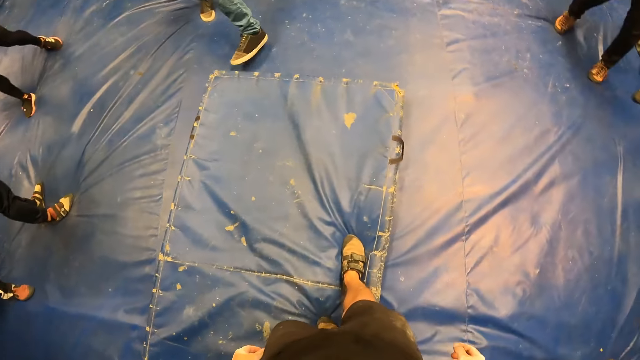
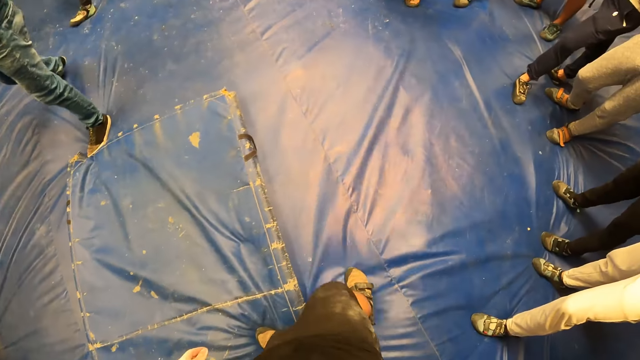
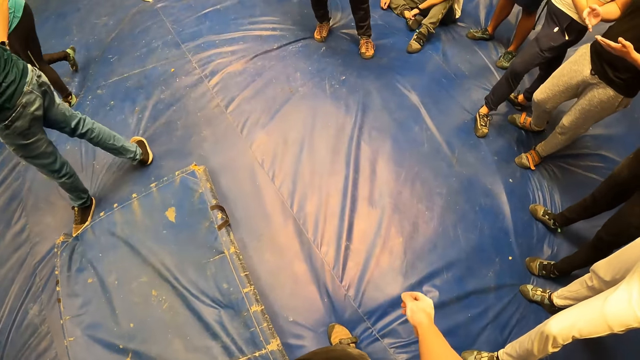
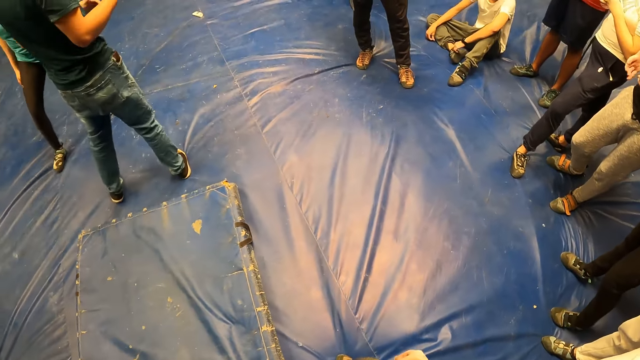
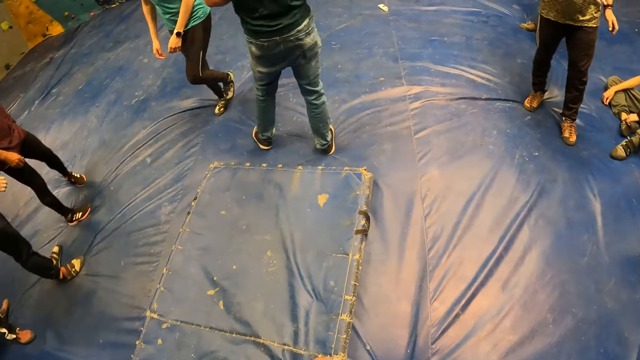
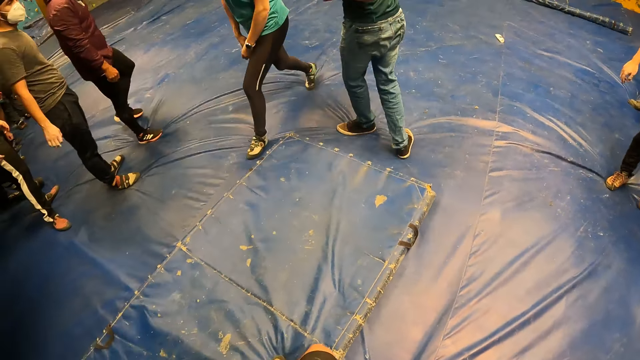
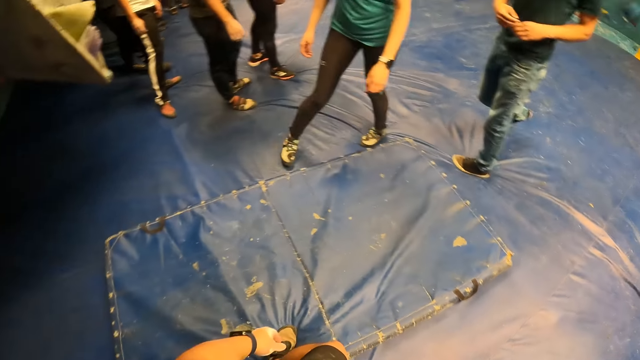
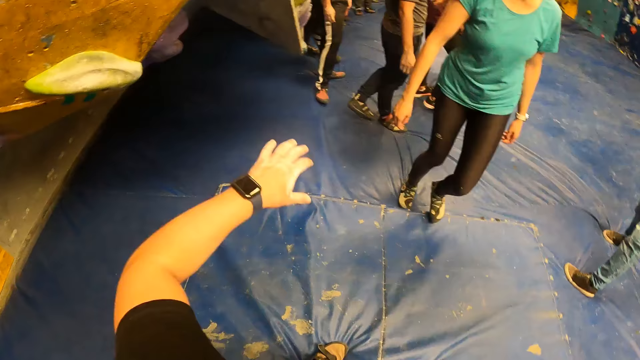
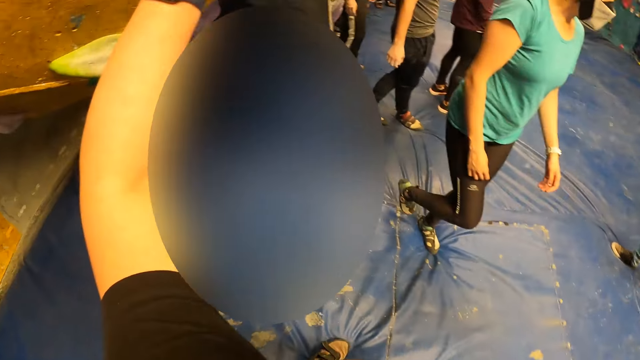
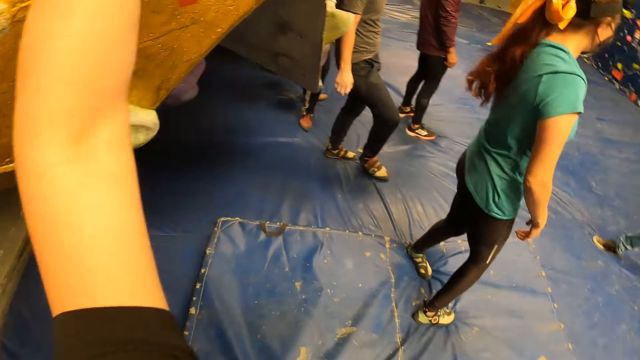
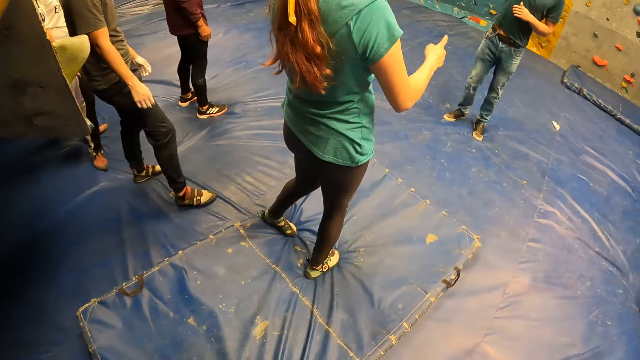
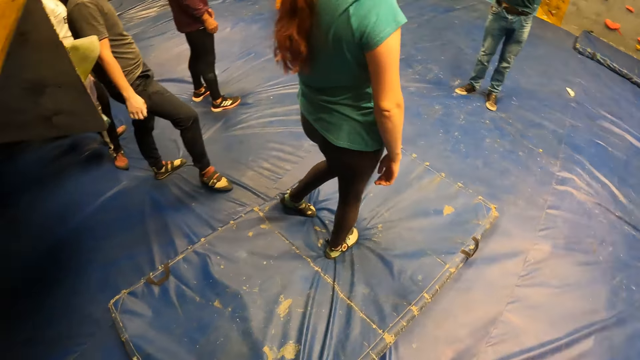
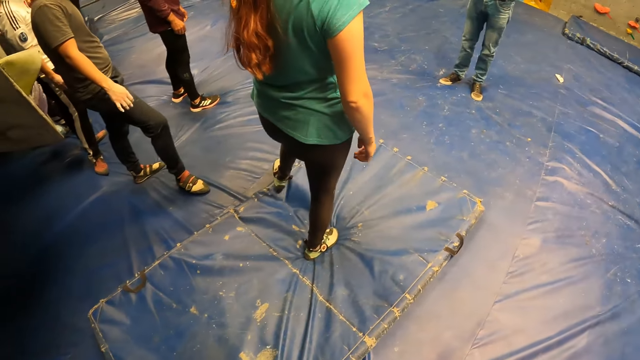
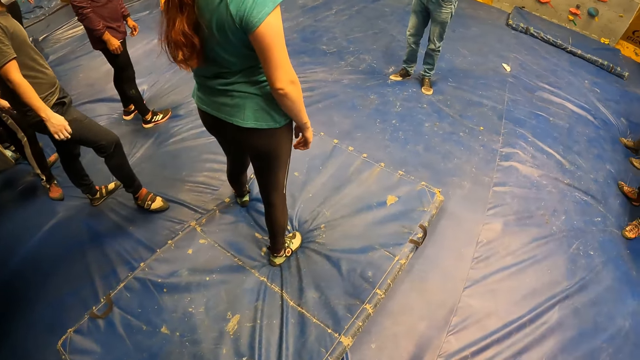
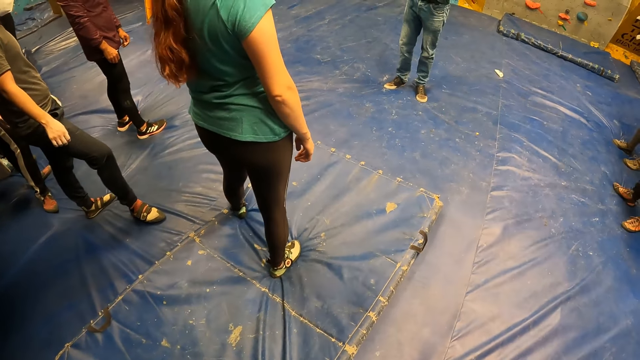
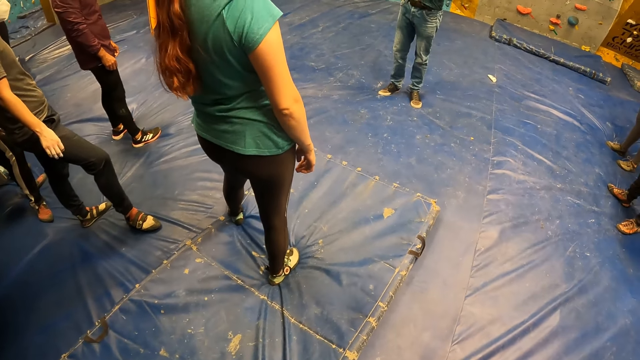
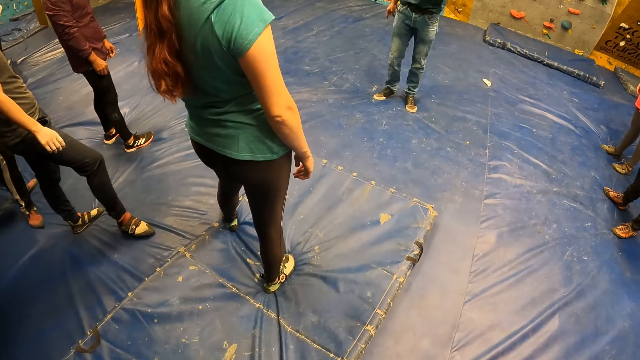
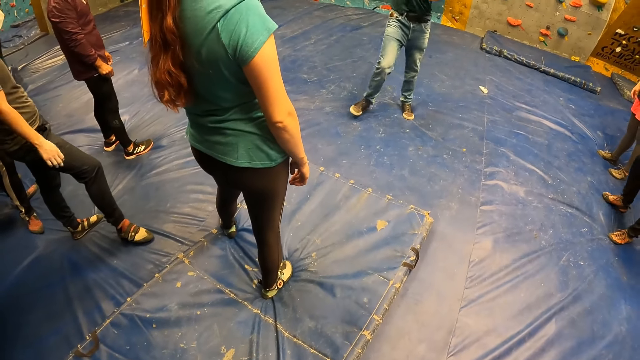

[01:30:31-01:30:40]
The camera wearer waves with the right hand. They swing the right hand. They lift the left hand.

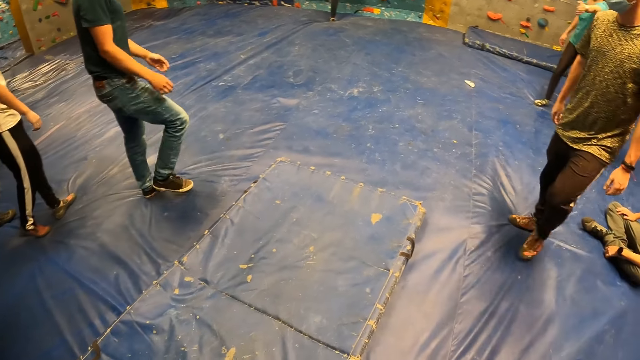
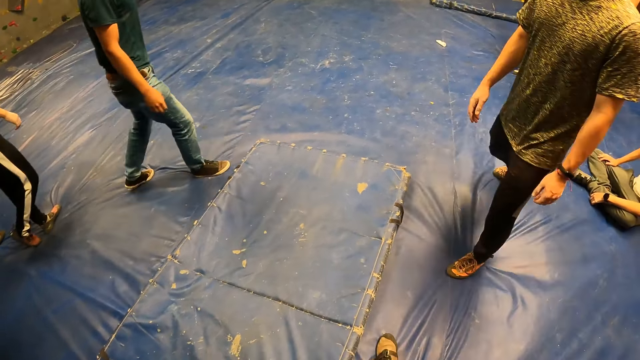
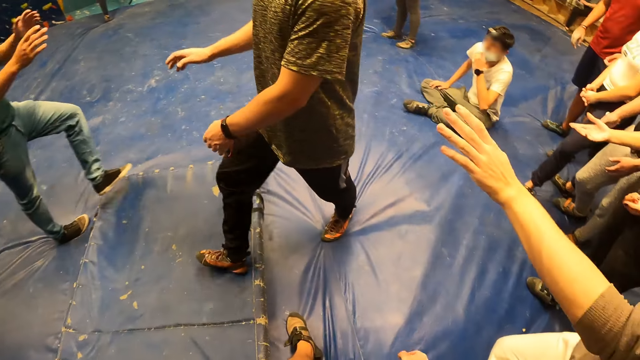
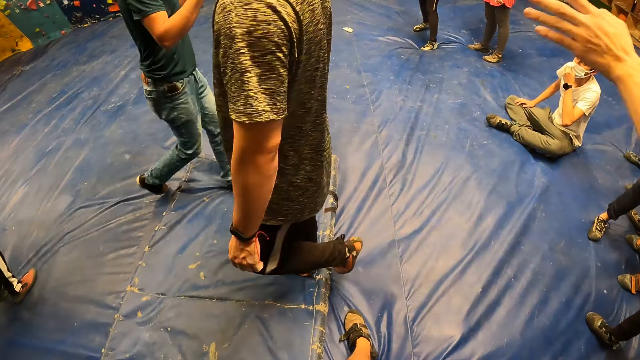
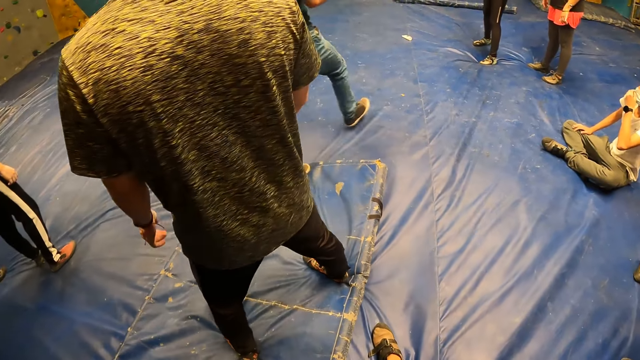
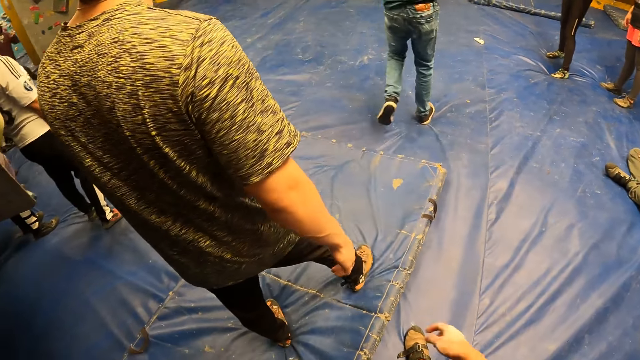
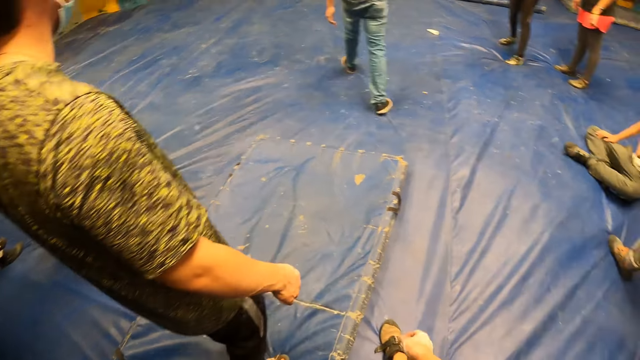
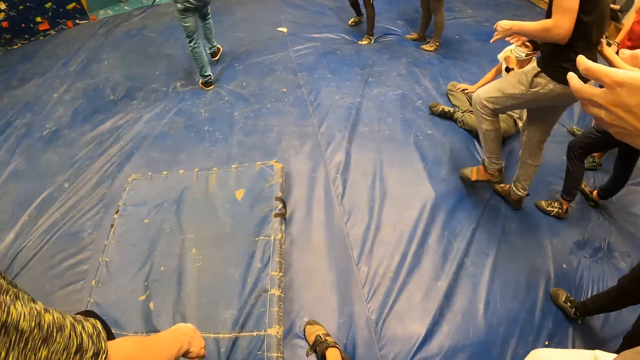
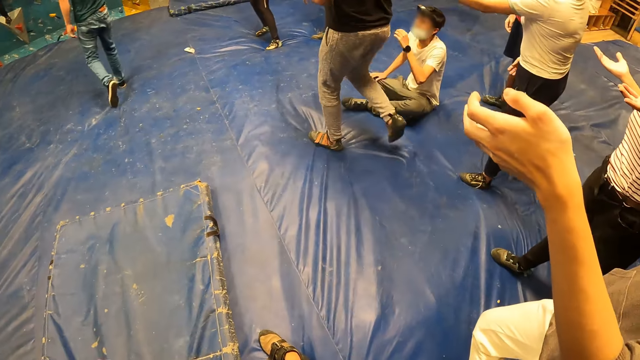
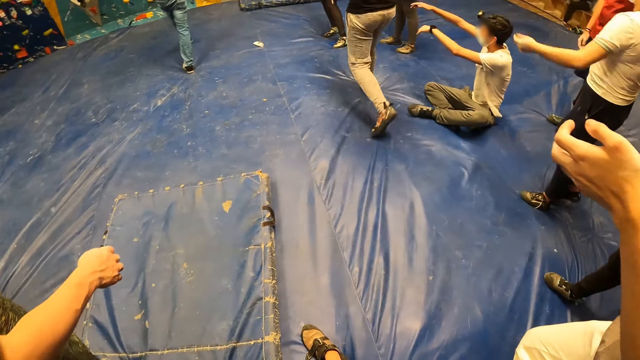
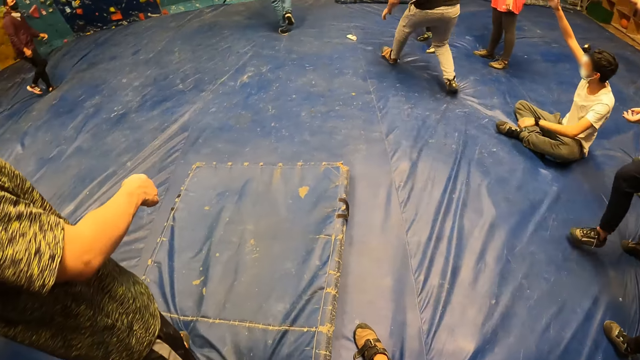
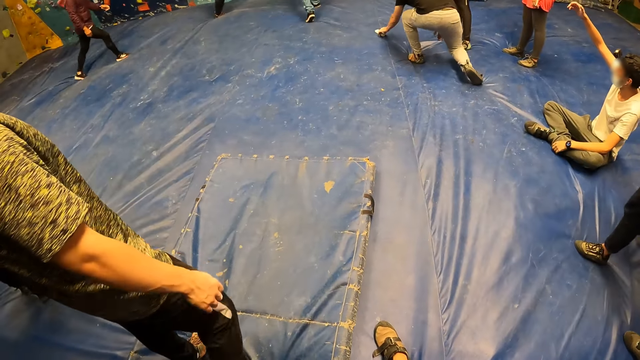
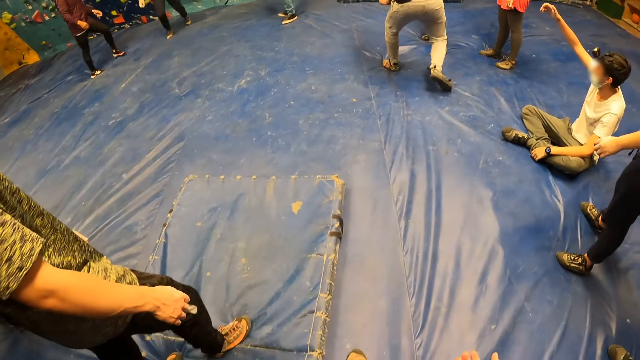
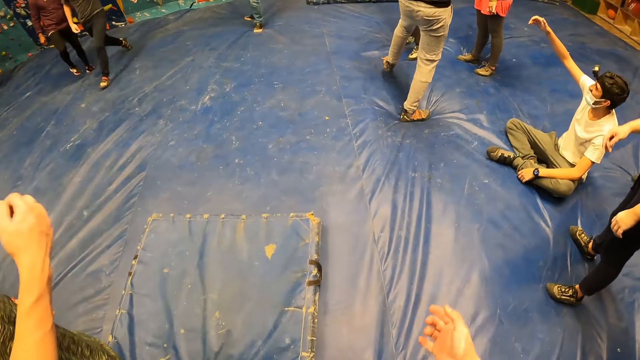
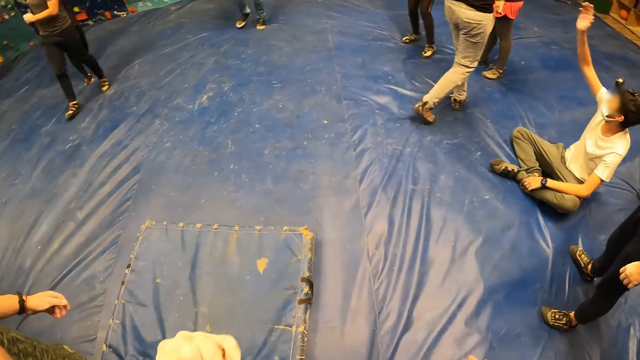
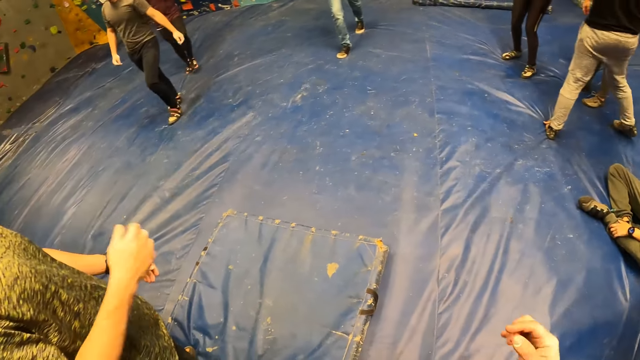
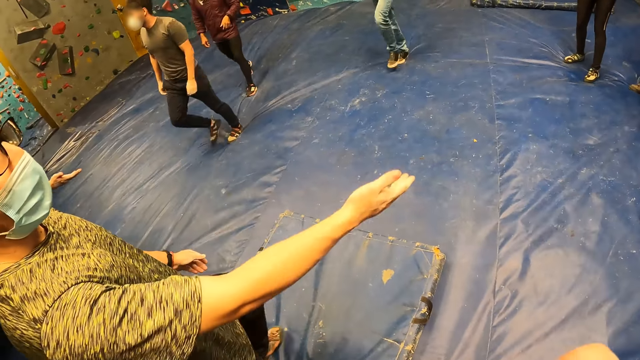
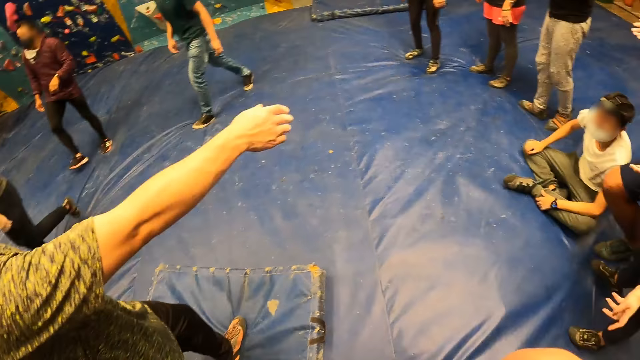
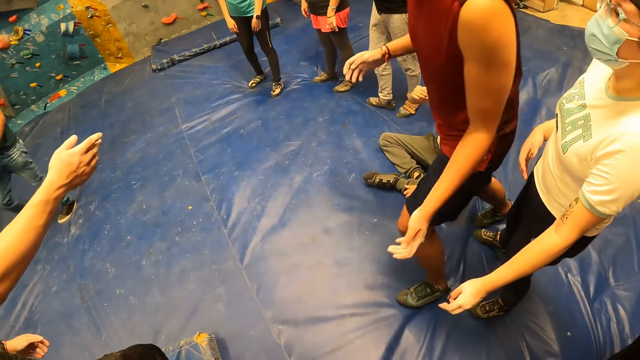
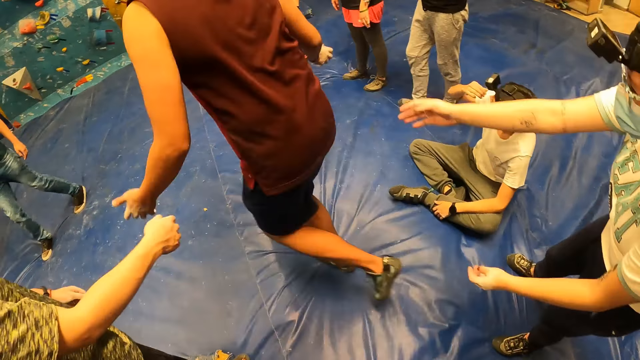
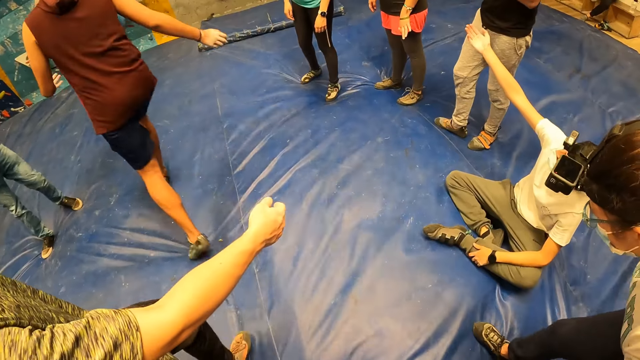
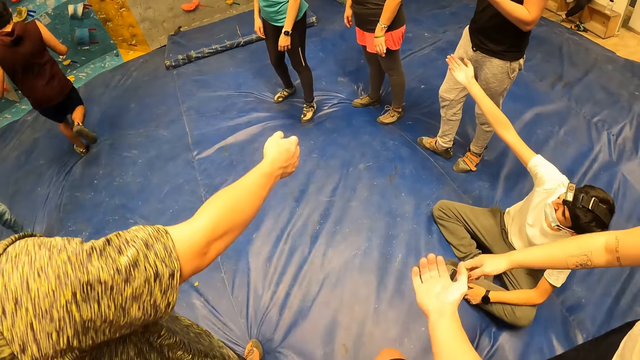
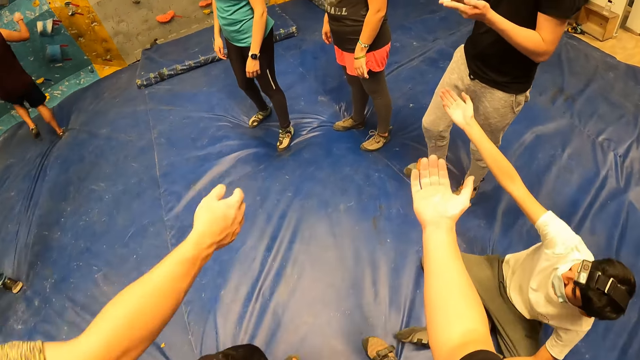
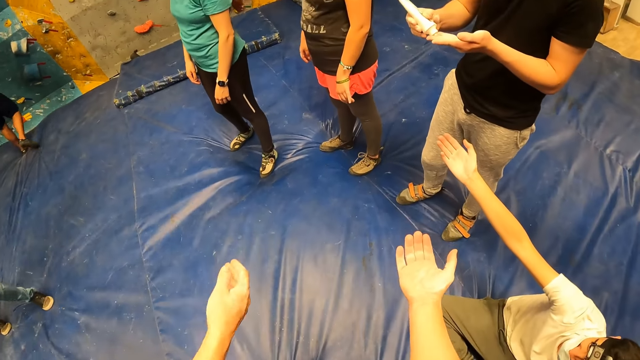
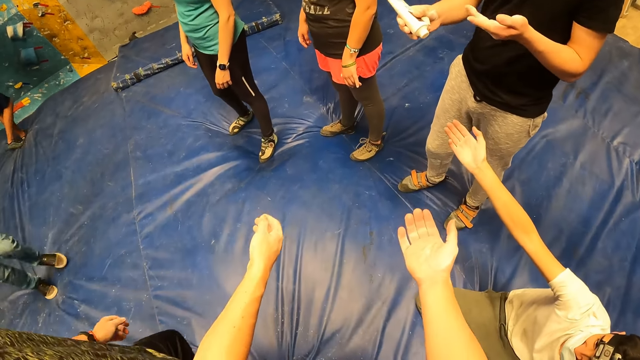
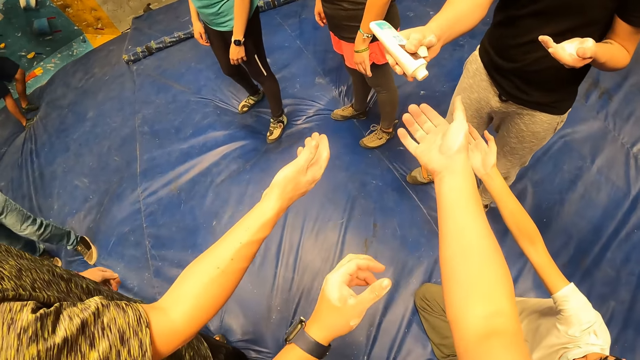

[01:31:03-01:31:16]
The camera wearer looks around. He swings the right hand. He shows the palm. He shows the left small finger. He looks around. He shows the right hand. He looks around. He stretches the right hand towards a man. He collects a lotion cream from the man with his right hand.
